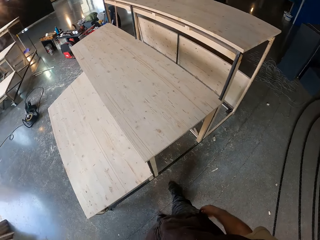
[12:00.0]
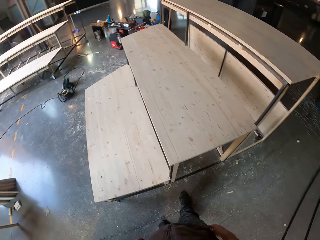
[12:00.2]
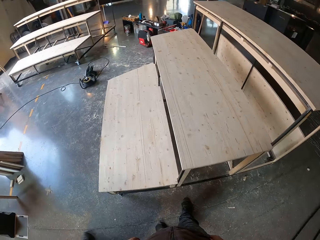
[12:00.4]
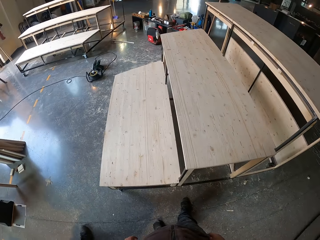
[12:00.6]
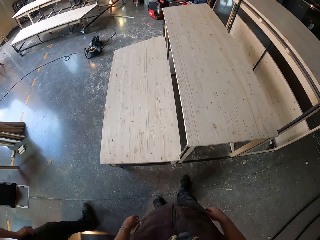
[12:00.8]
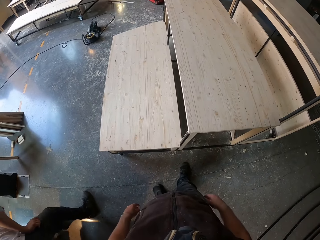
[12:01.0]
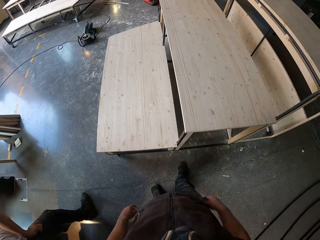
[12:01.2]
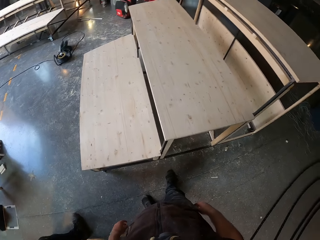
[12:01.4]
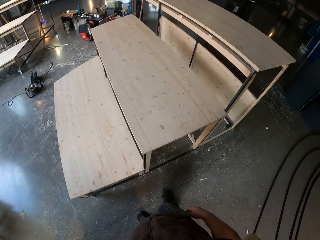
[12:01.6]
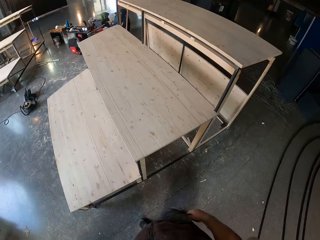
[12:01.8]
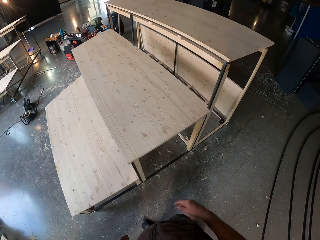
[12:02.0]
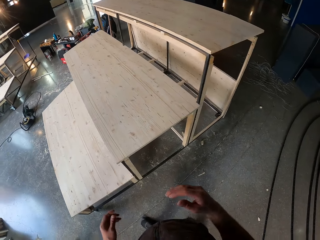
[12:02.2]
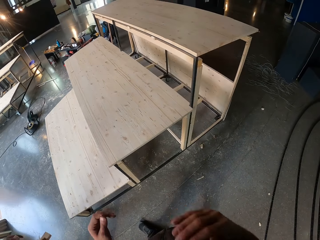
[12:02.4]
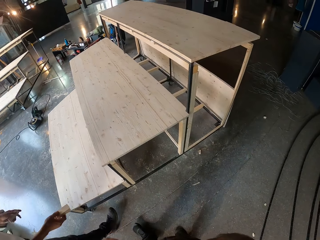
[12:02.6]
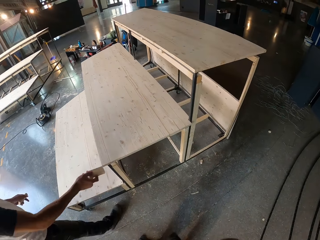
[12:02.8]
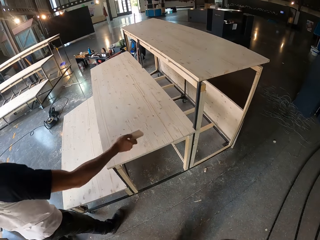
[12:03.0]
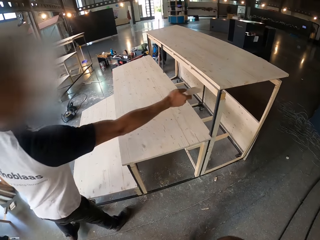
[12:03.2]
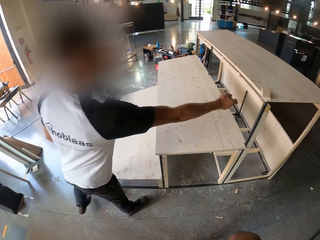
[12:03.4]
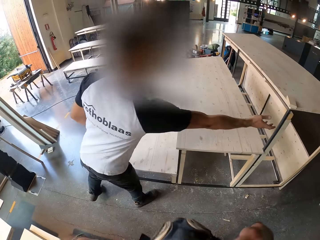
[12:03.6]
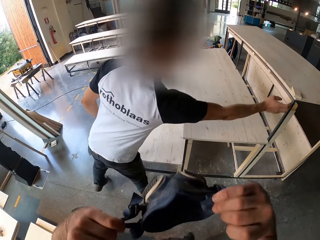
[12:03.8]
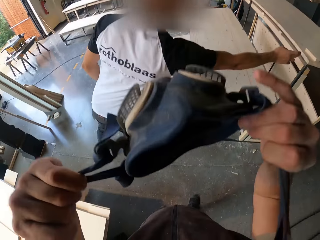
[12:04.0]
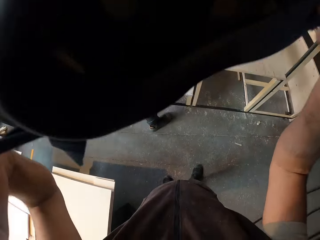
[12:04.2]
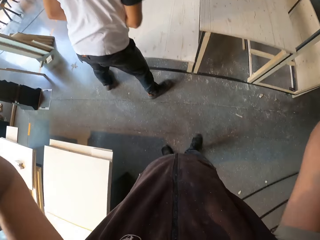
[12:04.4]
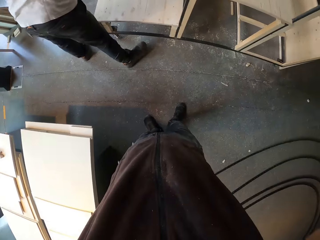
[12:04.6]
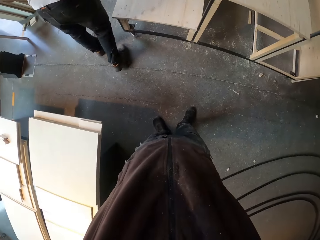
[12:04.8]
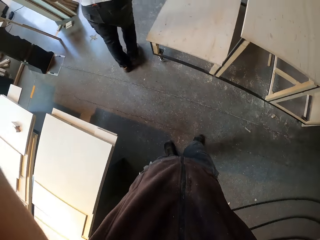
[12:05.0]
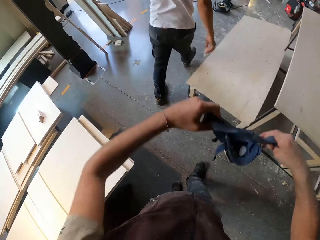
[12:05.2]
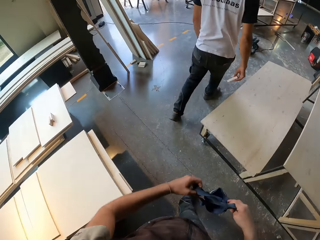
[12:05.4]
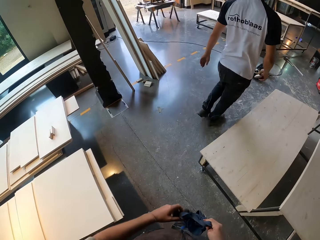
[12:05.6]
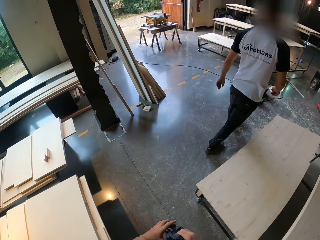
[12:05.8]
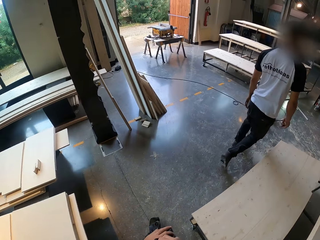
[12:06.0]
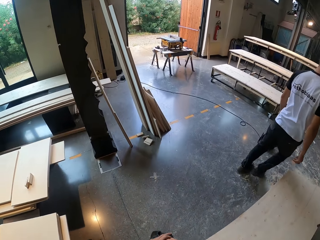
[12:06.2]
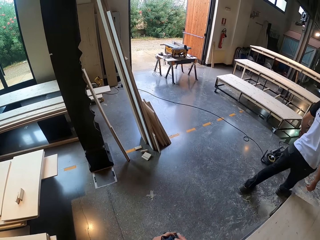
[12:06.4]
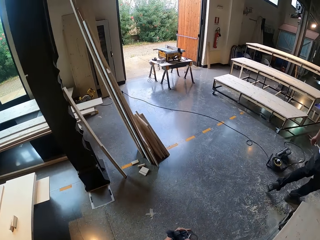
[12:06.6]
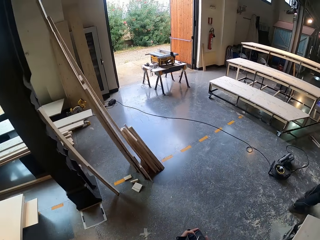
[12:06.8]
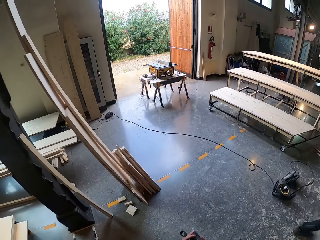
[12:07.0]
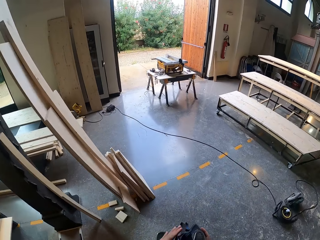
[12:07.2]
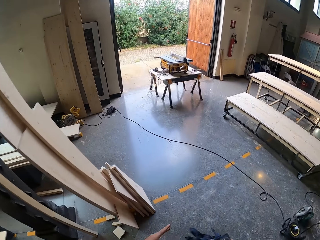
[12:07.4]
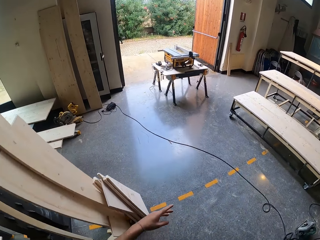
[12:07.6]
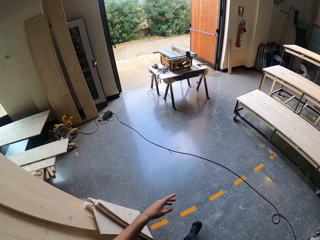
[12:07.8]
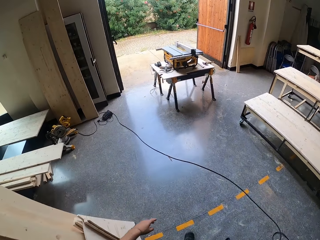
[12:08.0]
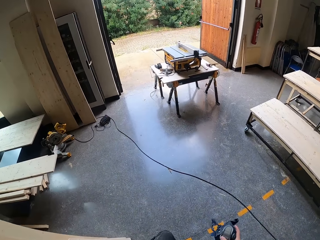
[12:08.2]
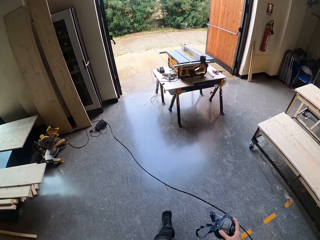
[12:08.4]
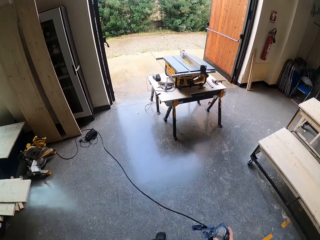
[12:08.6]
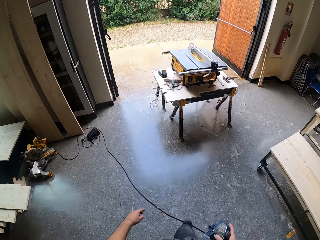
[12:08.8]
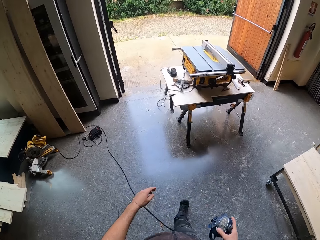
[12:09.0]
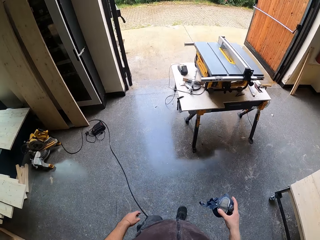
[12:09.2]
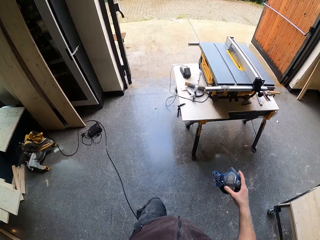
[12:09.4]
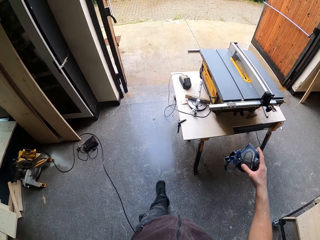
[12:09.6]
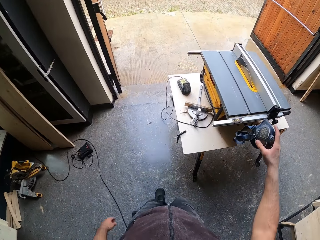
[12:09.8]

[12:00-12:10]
A man drops a piece of wood on the plank with his right hand and touches the table. The camera wearer removes a dust mask from his face with both hands. He lifts the binoculars.

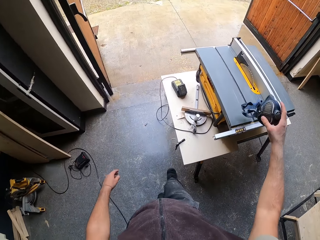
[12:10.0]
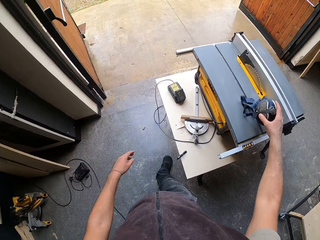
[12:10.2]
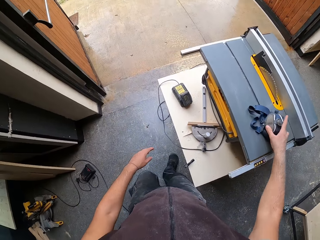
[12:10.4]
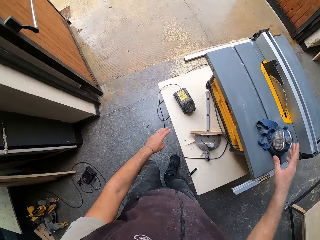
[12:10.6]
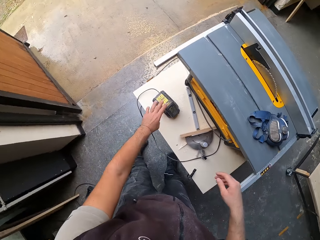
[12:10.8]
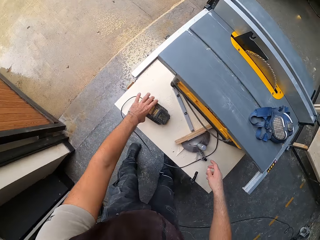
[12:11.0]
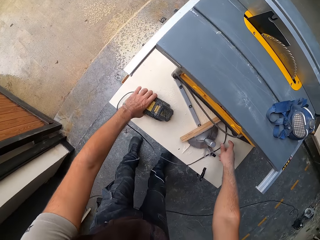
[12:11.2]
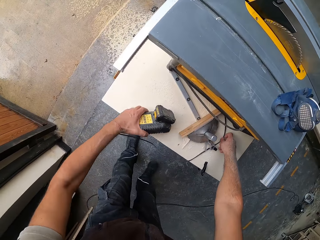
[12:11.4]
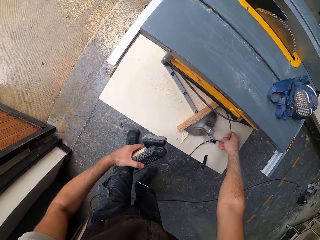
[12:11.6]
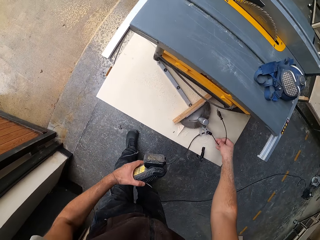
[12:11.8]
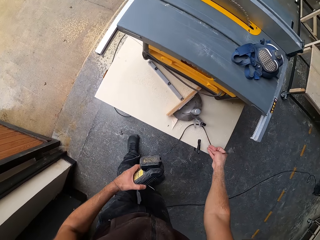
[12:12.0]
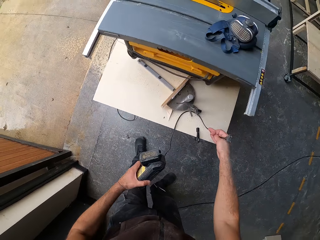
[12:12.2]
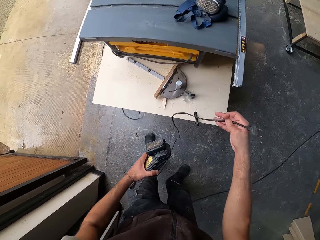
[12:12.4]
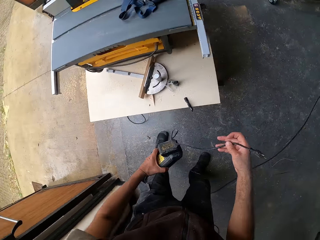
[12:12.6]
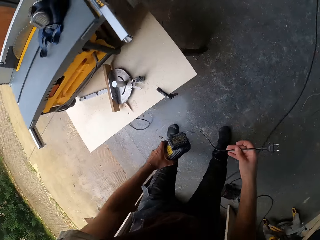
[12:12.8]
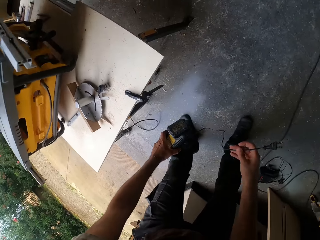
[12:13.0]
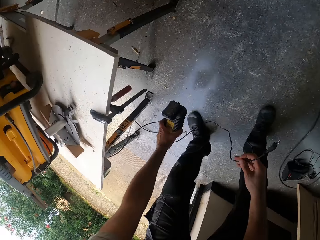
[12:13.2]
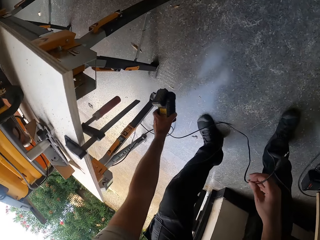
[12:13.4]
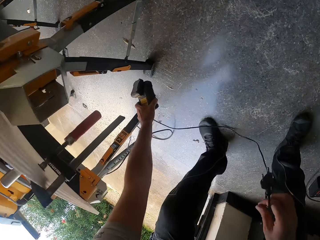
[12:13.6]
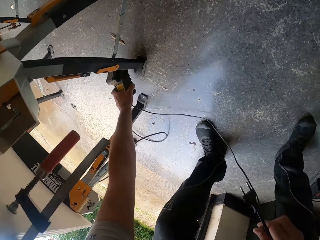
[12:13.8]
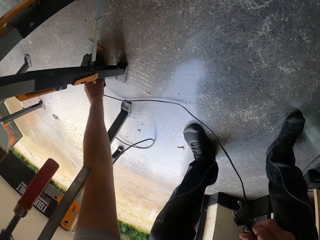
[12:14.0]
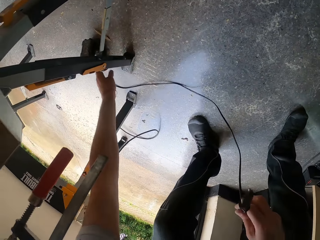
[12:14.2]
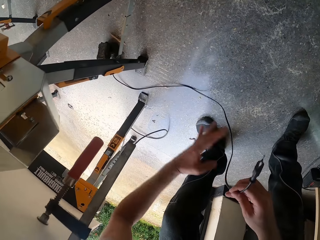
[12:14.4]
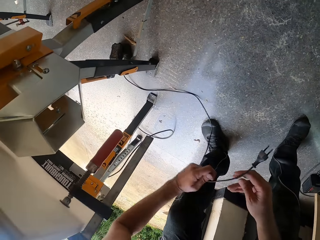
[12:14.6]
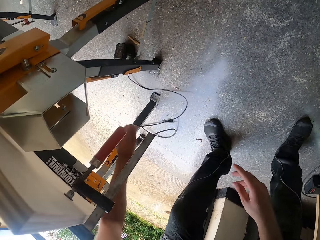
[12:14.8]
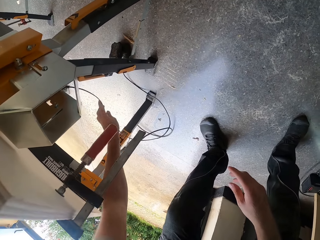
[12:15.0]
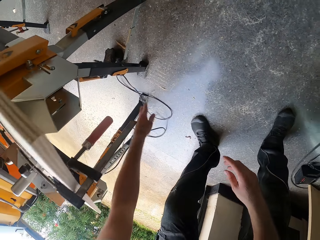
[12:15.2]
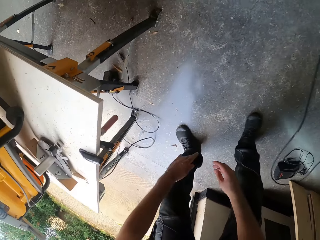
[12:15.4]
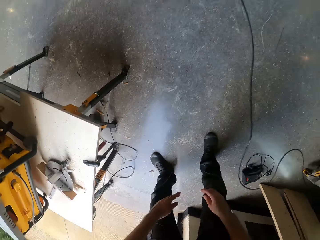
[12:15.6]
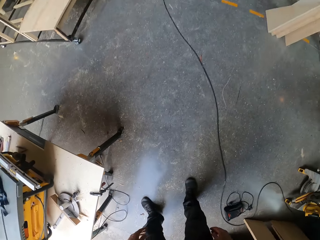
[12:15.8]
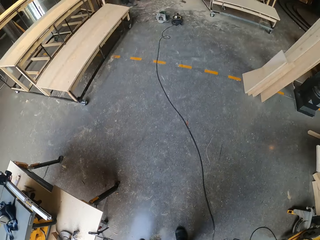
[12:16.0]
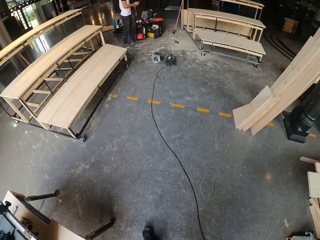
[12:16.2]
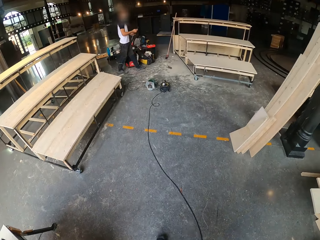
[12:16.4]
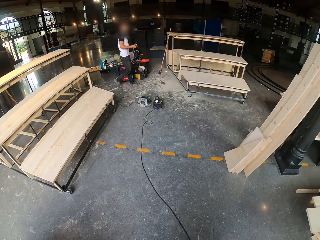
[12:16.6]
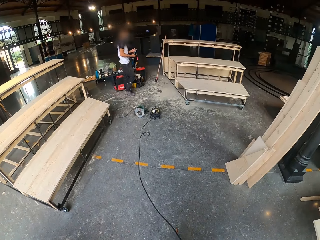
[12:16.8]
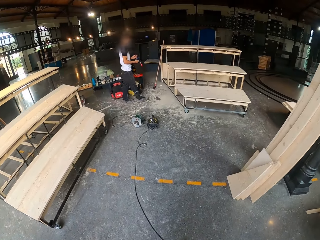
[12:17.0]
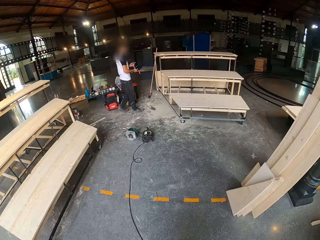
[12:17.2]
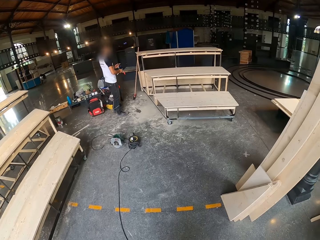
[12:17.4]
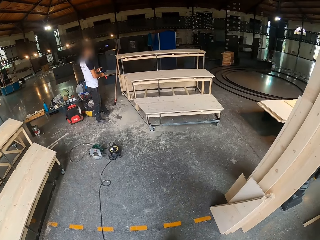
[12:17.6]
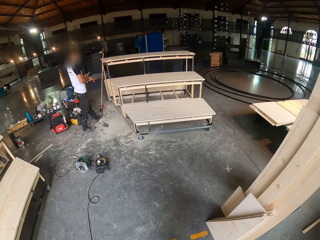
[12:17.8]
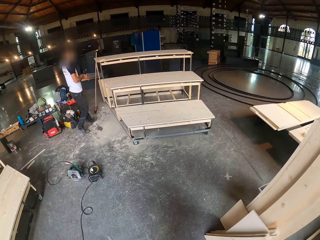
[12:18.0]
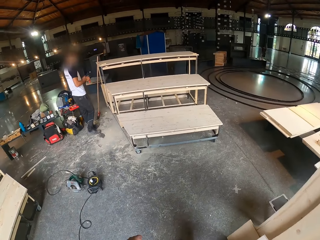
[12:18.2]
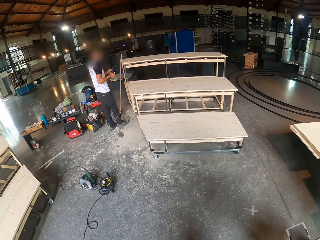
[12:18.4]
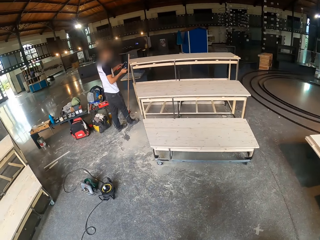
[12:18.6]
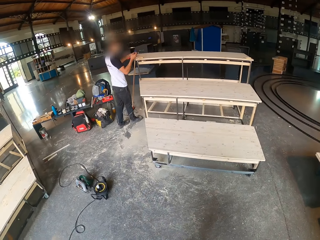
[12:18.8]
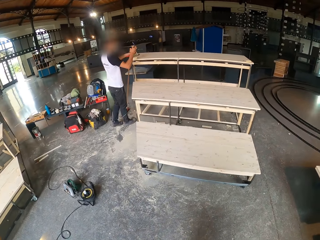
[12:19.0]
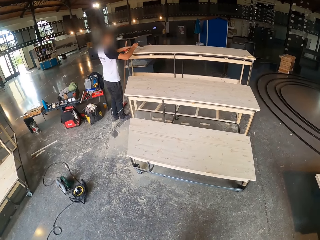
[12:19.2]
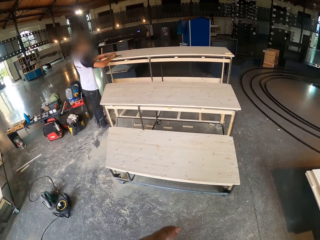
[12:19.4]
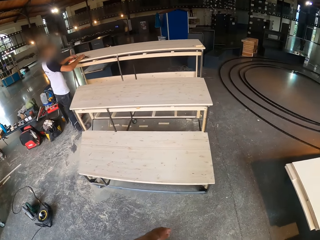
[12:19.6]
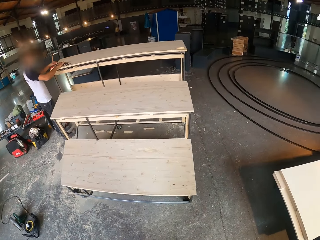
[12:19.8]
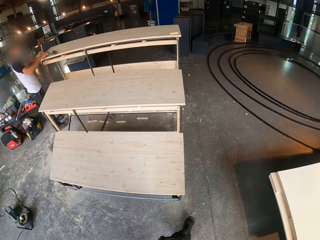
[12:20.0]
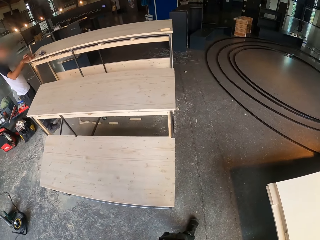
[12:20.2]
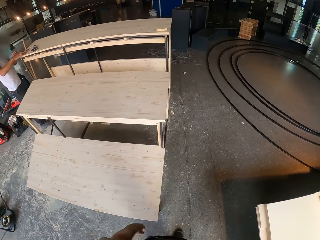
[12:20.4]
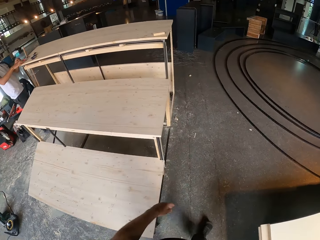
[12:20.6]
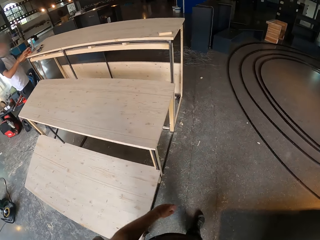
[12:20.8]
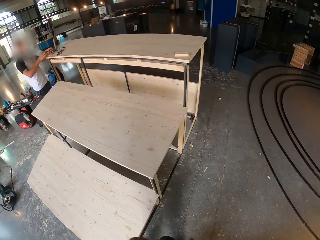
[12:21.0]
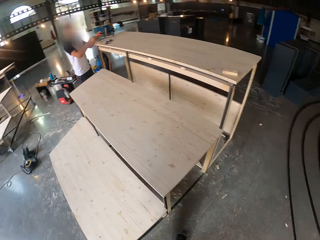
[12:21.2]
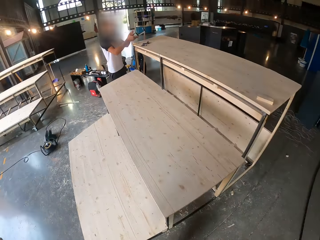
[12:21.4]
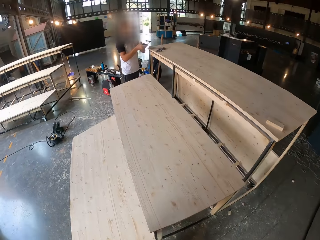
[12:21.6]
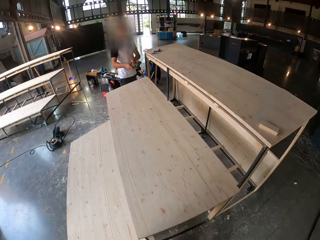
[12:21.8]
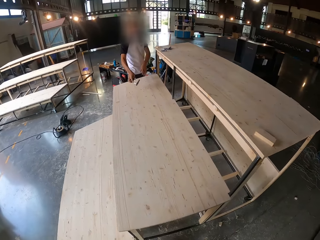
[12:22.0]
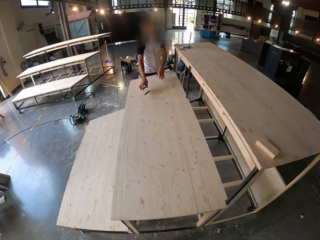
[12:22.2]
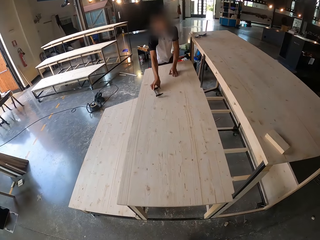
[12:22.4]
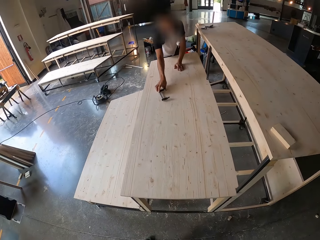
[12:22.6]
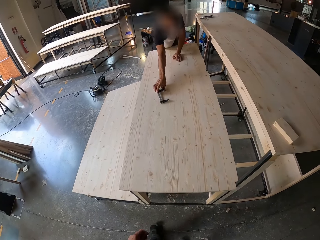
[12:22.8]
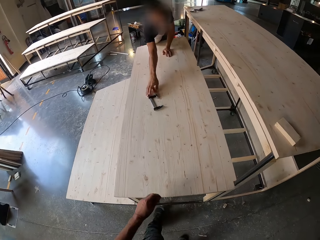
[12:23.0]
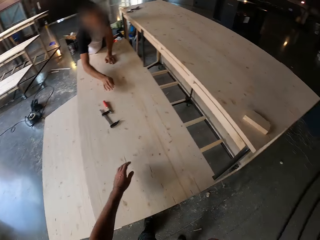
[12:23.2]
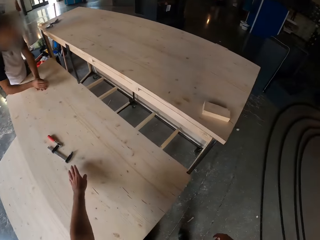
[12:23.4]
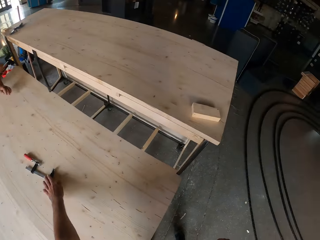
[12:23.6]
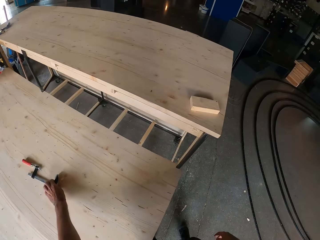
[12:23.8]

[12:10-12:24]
The camera wearer drops the dust mask on a table saw with his right hand. He picks up a wood moisture meter or battery with cable on the table saw with both hands. He drops the wood moisture meter on the floor with both hands. A man holds a wood clamp with both hands. The camera wearer walks towards the table. The man drops the wood clamp on the plank with both hands. The man passes the wood clamp to the camera wearer with his right hand. The camera wearer gives the man the clamp on the table.
